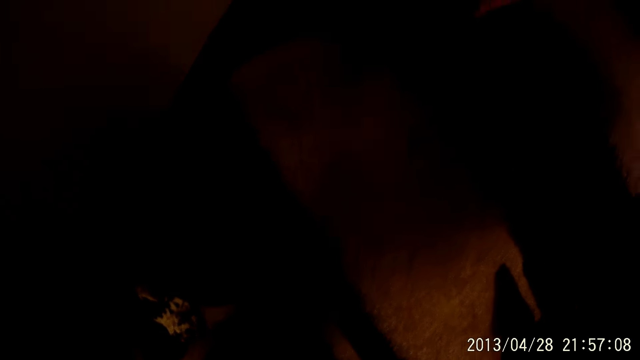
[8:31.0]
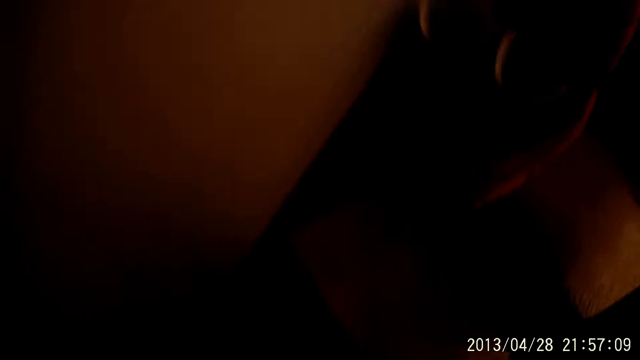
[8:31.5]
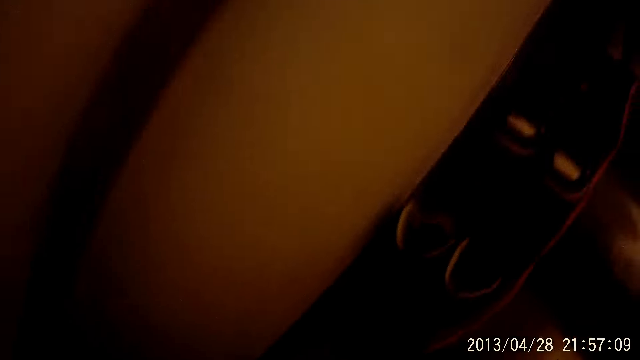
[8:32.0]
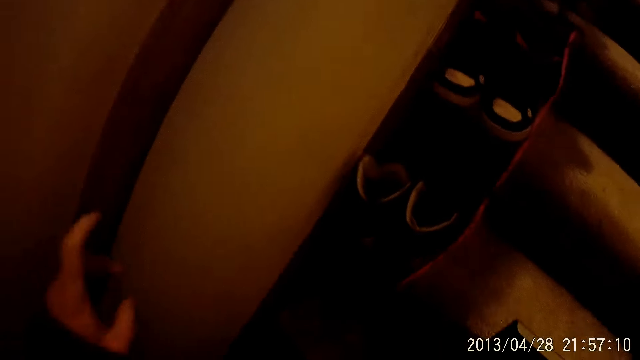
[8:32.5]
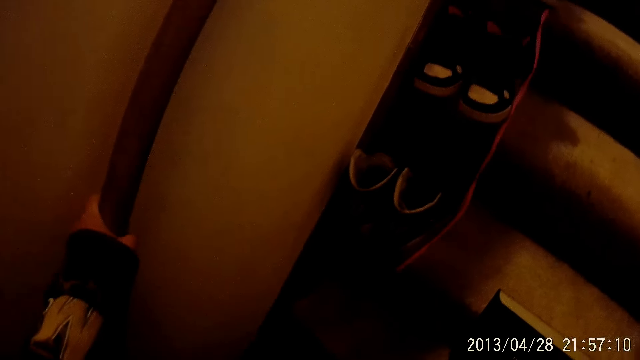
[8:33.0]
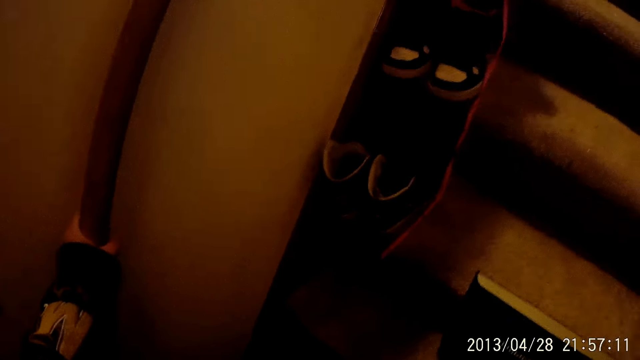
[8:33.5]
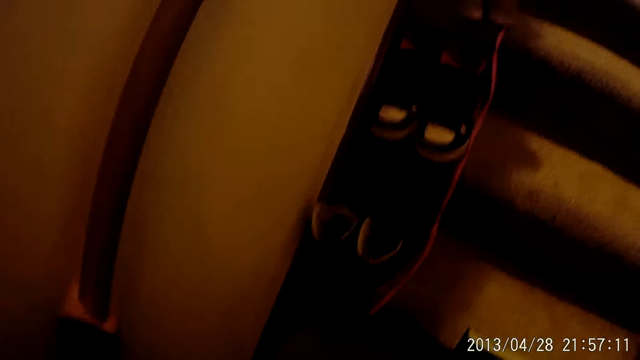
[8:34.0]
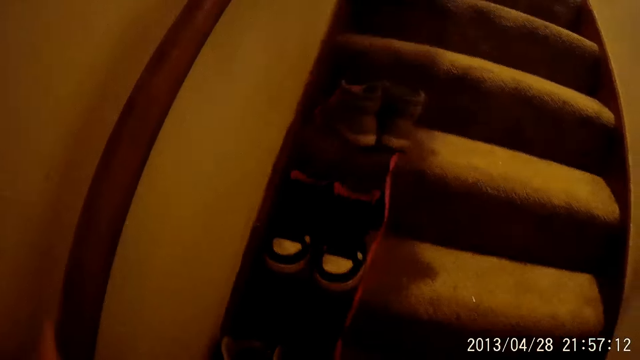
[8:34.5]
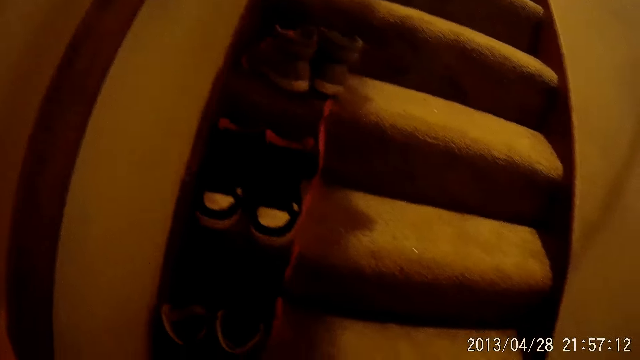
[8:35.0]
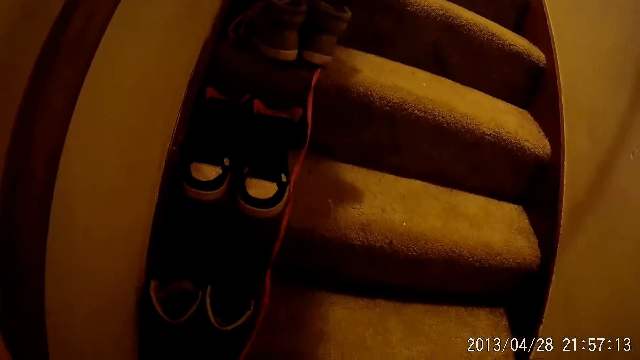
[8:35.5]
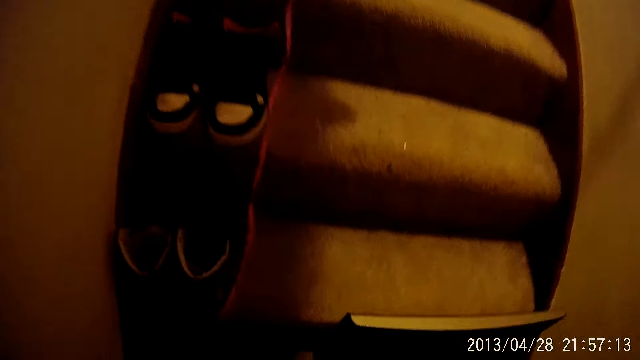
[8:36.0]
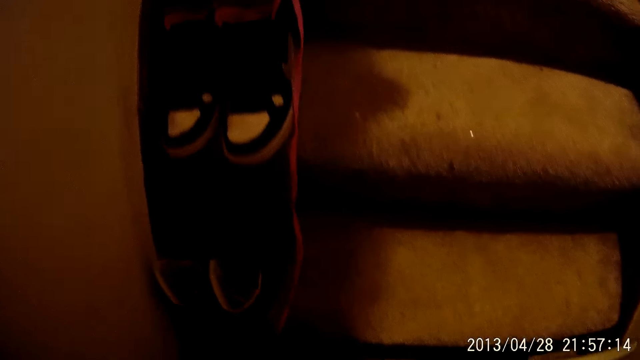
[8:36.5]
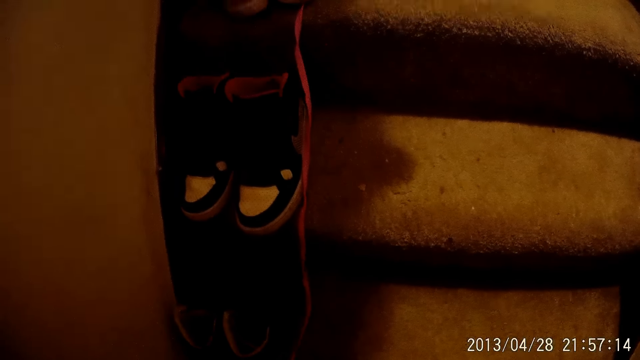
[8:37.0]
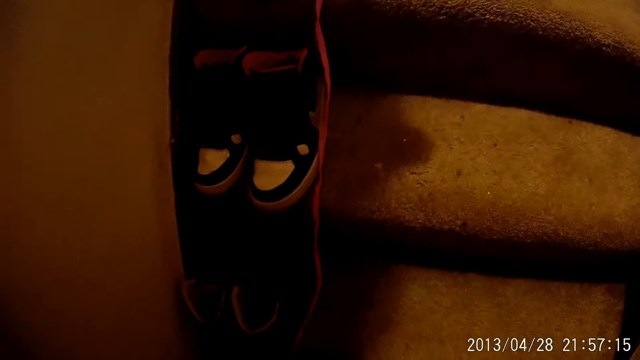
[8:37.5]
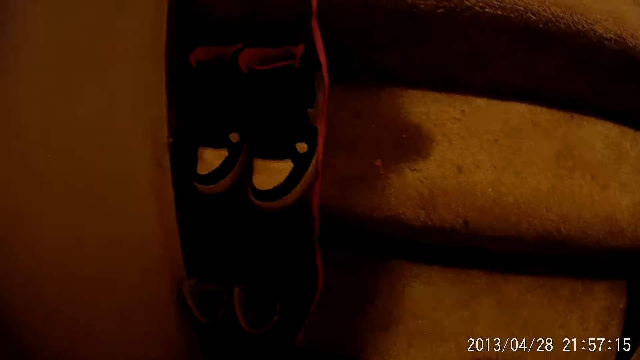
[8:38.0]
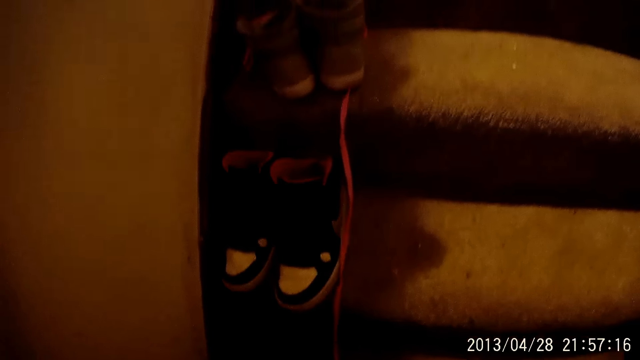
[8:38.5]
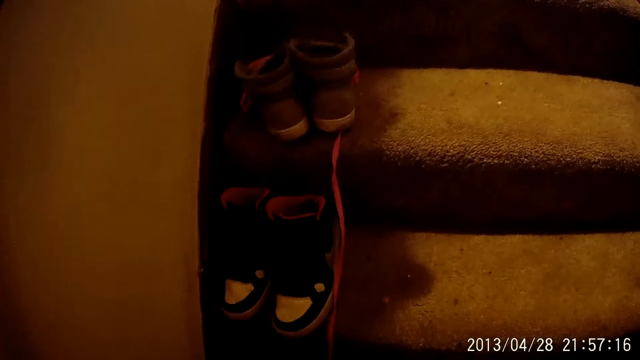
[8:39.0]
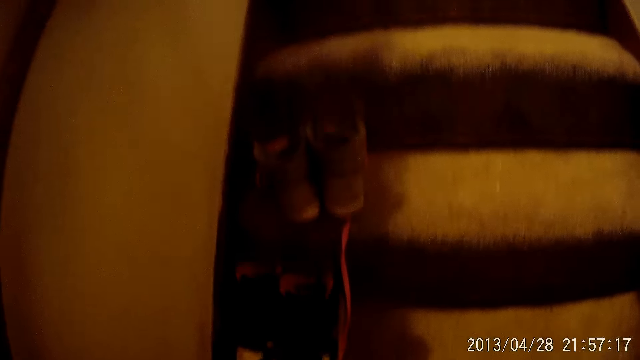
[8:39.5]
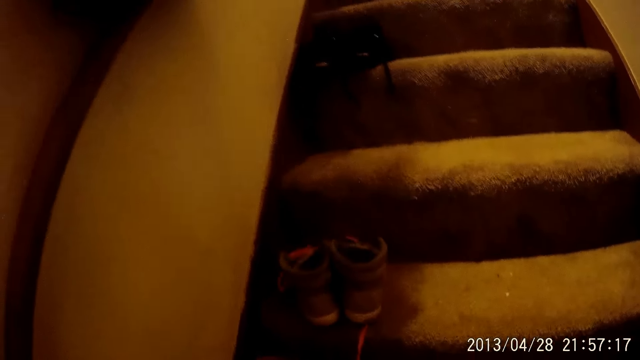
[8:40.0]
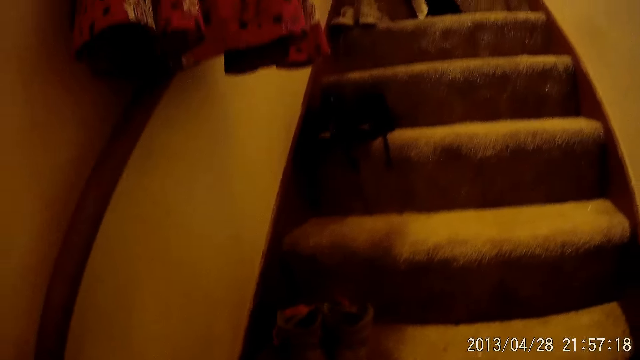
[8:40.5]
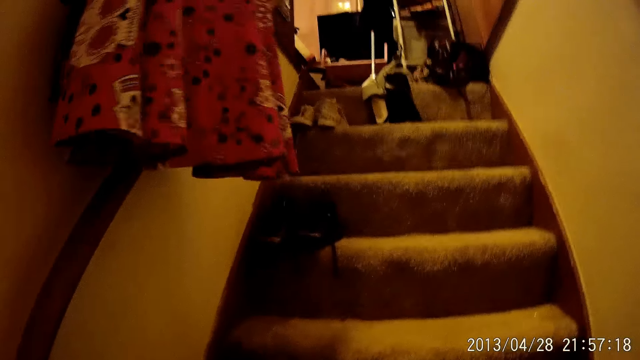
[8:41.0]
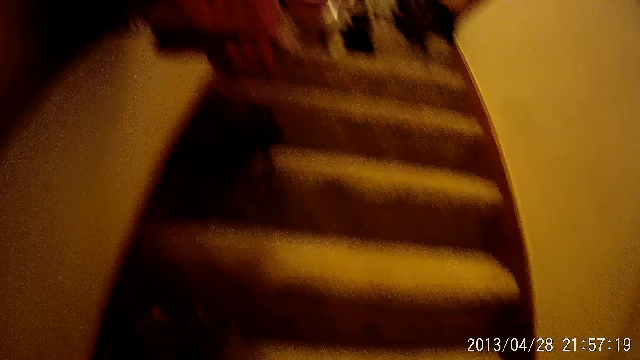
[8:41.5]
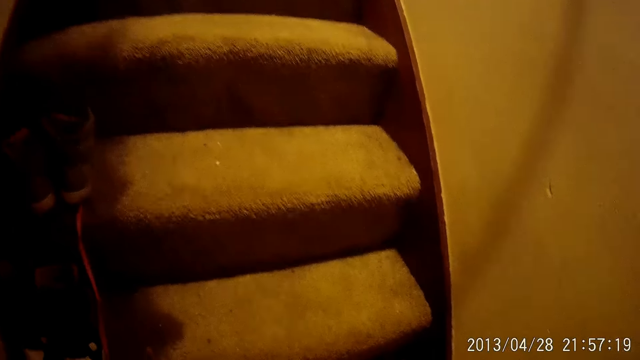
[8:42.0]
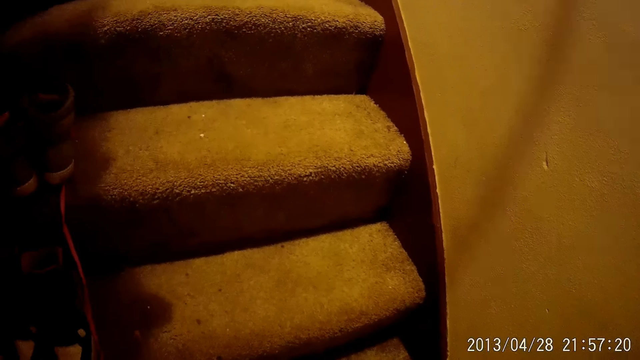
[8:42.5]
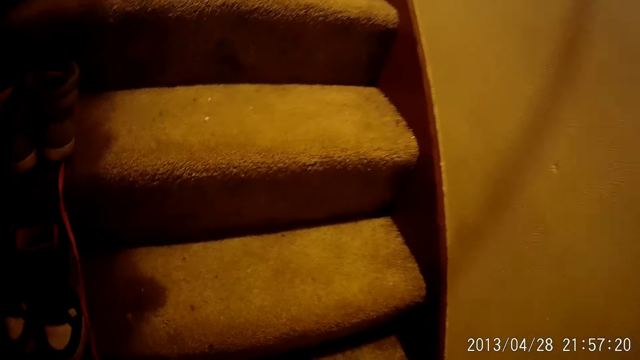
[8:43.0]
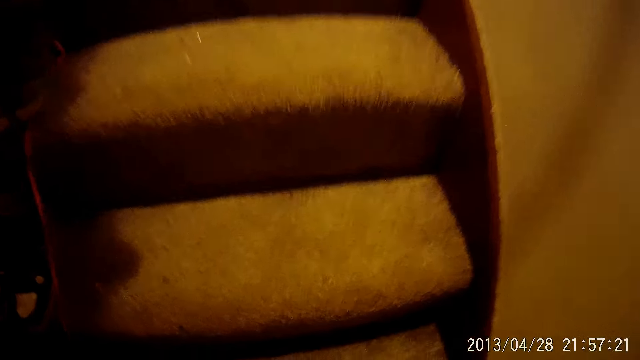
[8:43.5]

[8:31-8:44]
The camera wearer stands and walks up the stairs.

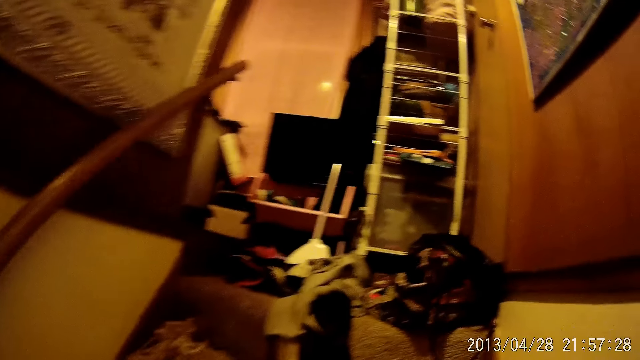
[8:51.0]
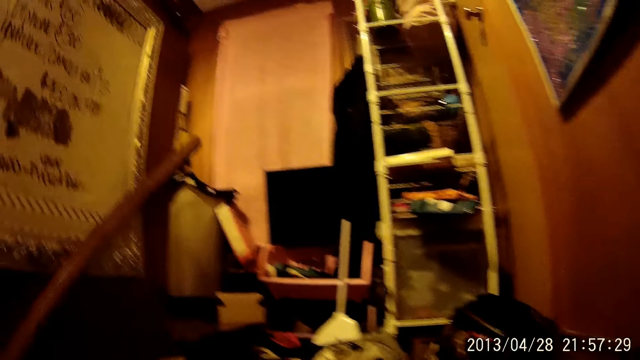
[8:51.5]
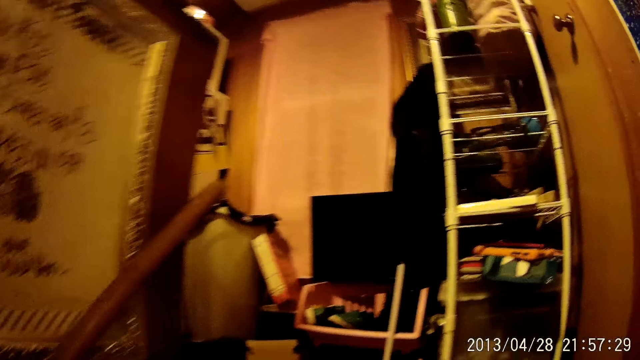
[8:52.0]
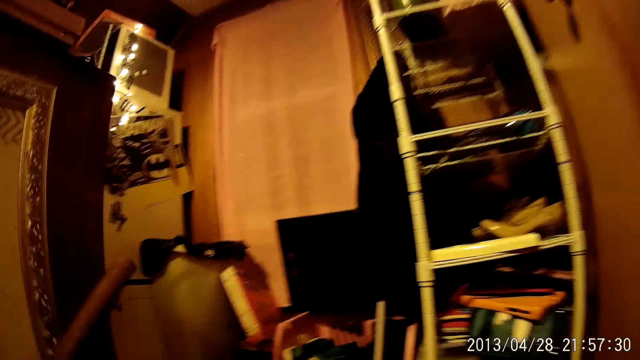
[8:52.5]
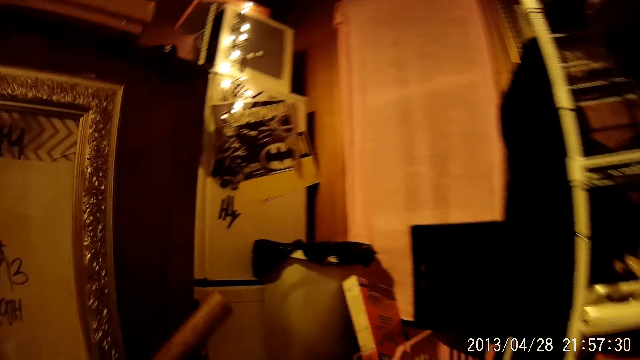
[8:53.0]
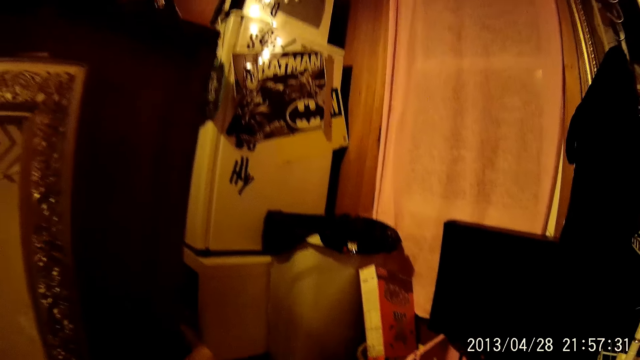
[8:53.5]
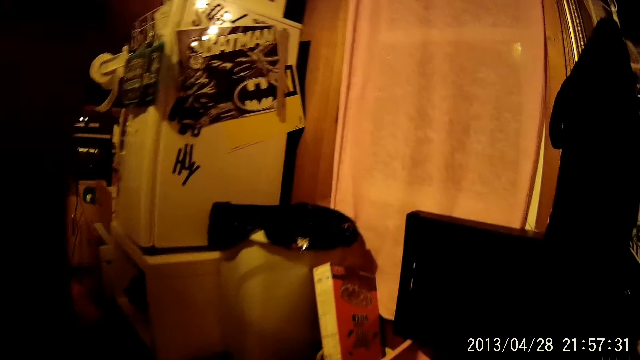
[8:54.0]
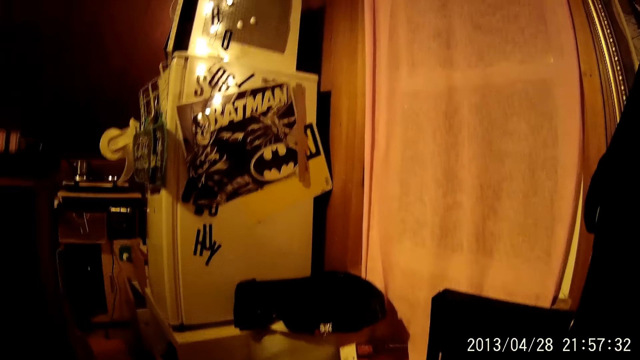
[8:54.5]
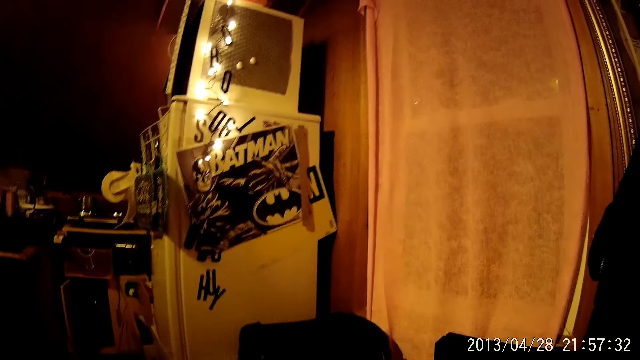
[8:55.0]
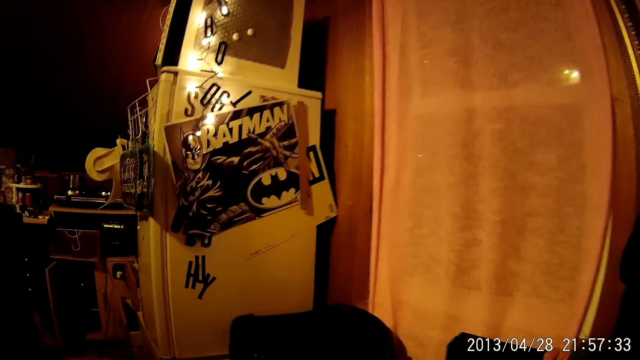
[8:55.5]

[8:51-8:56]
The camera wearer walks.

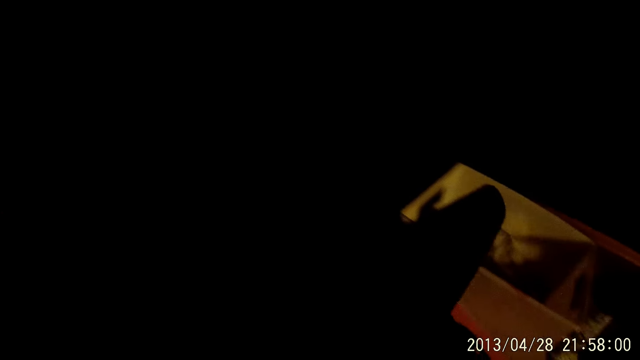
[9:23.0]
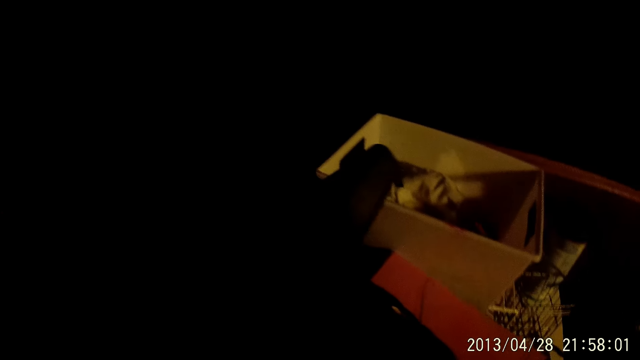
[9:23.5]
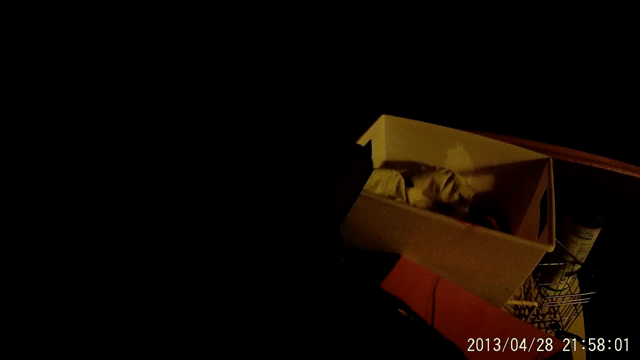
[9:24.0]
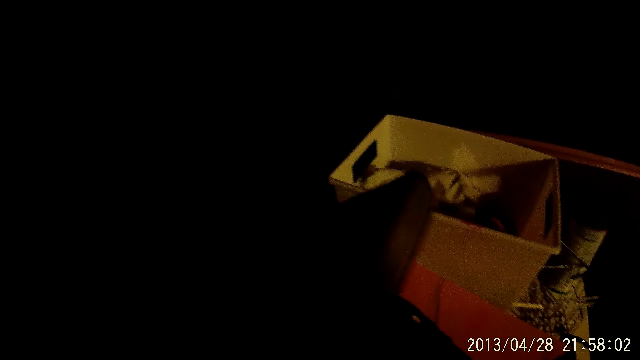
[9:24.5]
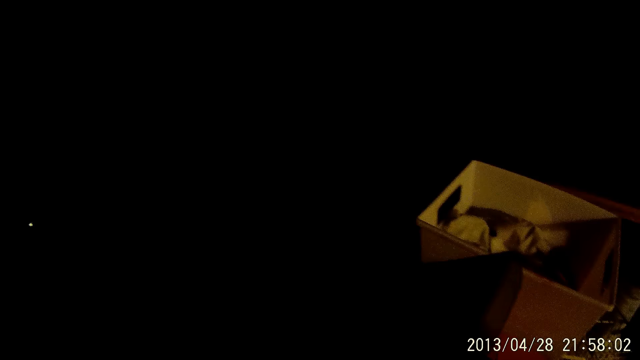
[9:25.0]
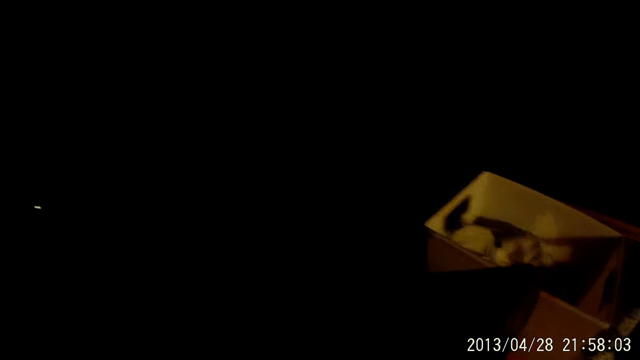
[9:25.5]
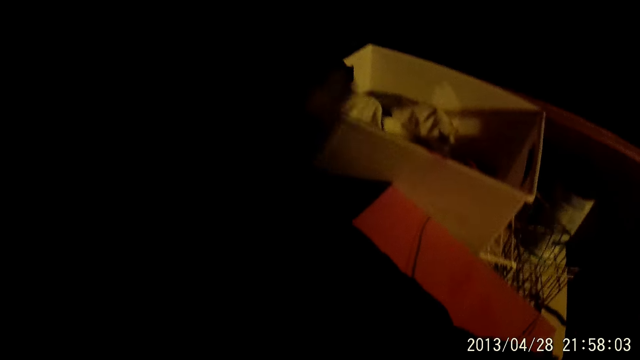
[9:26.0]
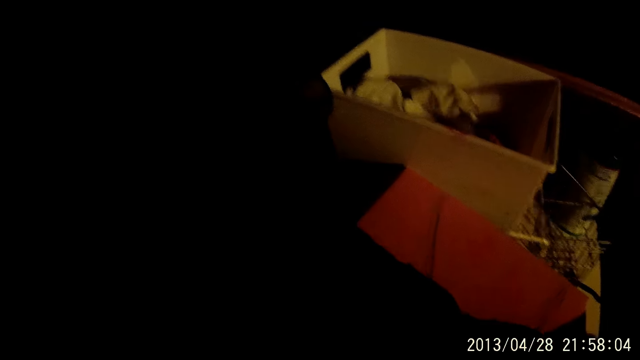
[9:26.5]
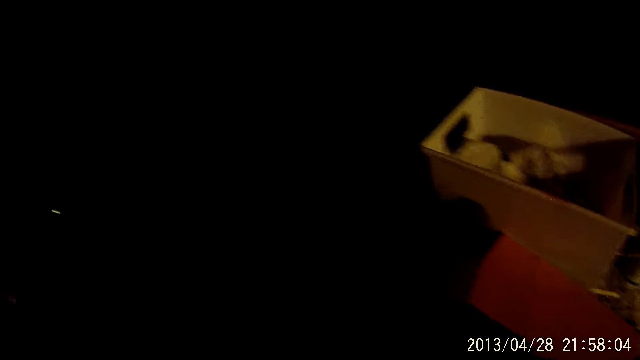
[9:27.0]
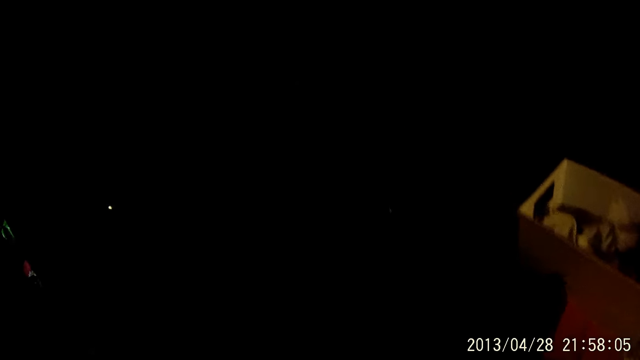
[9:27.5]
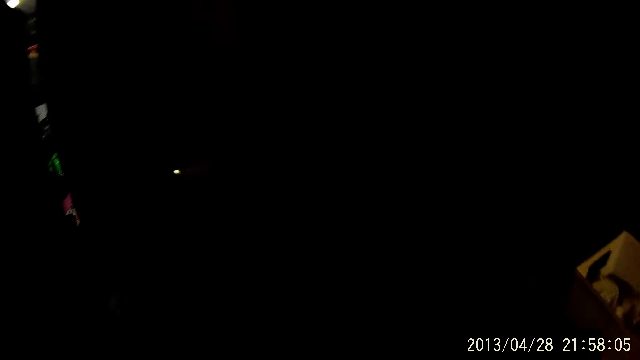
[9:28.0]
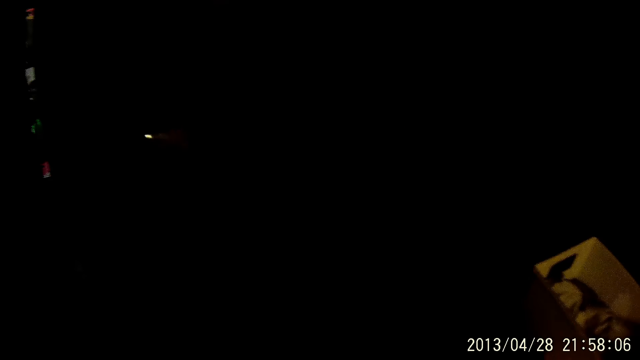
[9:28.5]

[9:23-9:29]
The camera wearer places the screen in the box.
